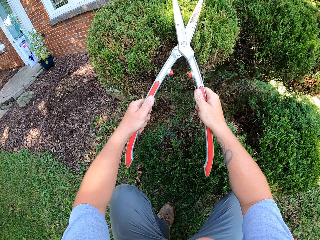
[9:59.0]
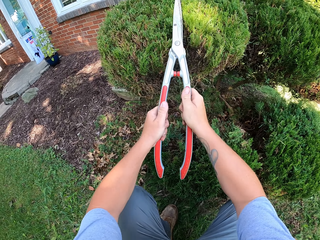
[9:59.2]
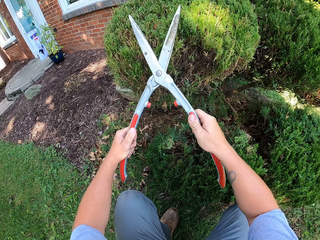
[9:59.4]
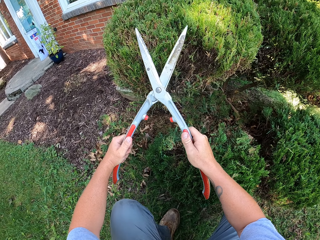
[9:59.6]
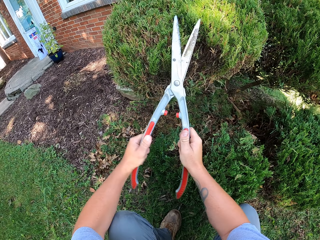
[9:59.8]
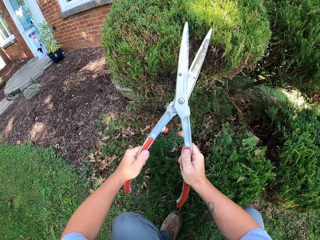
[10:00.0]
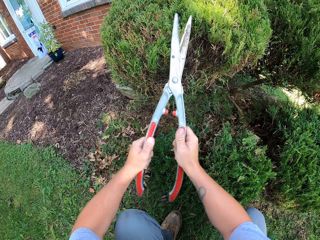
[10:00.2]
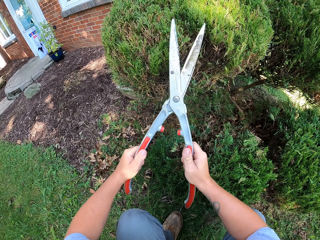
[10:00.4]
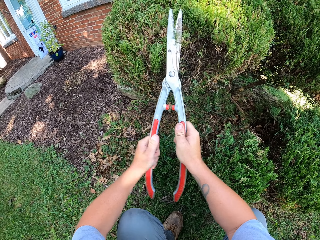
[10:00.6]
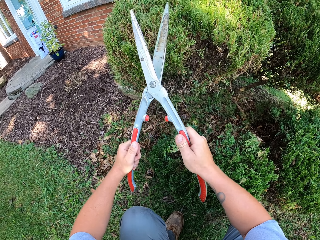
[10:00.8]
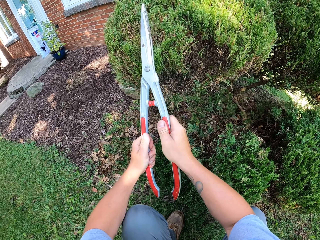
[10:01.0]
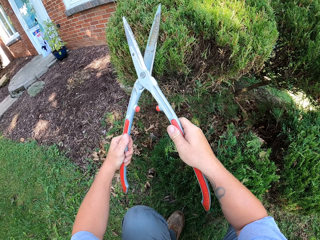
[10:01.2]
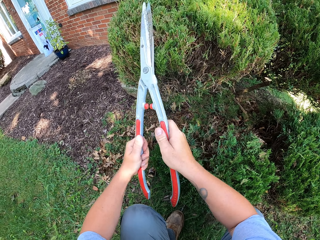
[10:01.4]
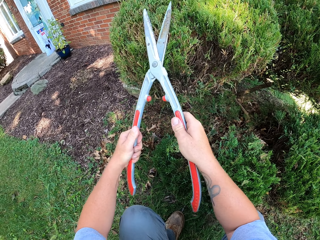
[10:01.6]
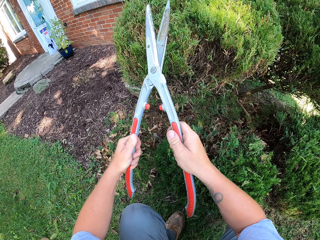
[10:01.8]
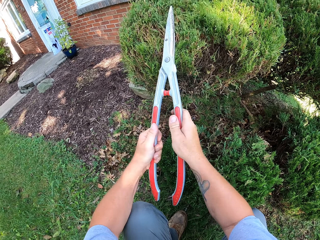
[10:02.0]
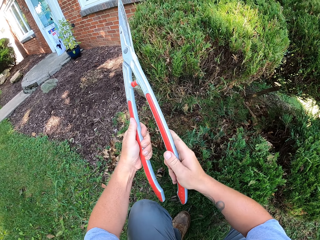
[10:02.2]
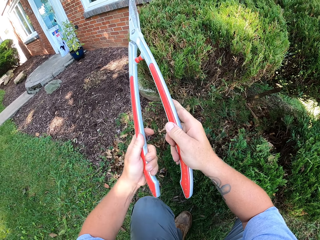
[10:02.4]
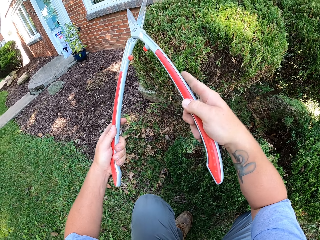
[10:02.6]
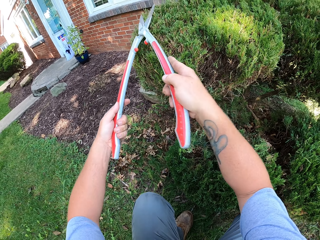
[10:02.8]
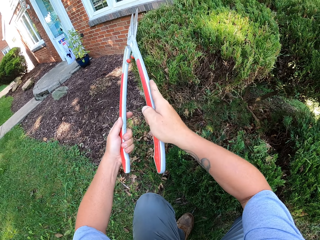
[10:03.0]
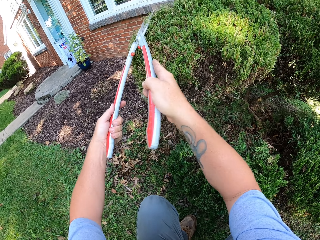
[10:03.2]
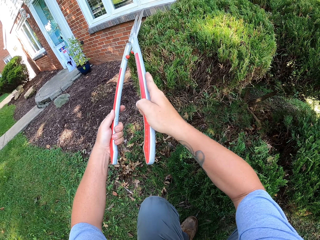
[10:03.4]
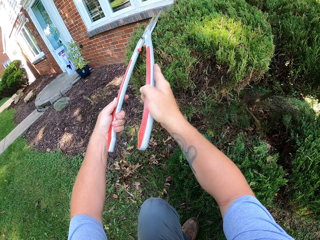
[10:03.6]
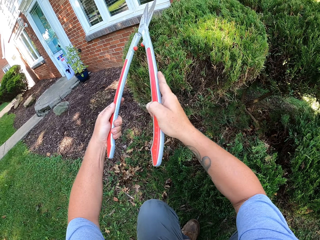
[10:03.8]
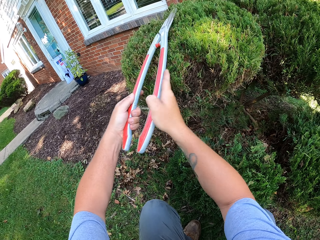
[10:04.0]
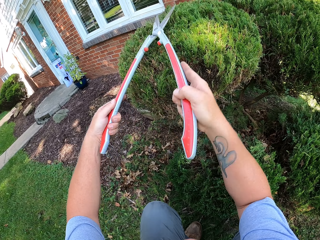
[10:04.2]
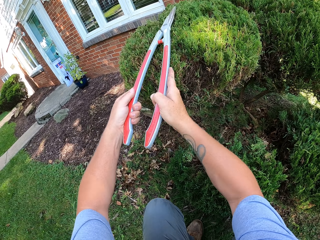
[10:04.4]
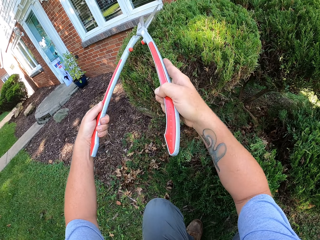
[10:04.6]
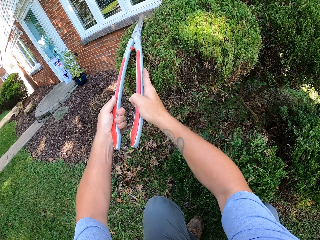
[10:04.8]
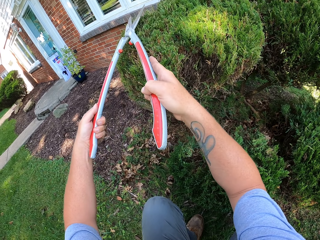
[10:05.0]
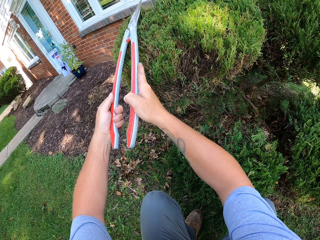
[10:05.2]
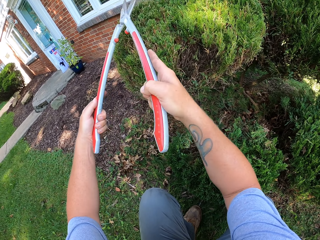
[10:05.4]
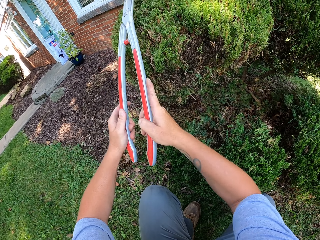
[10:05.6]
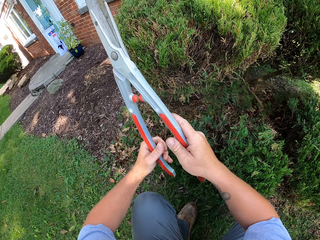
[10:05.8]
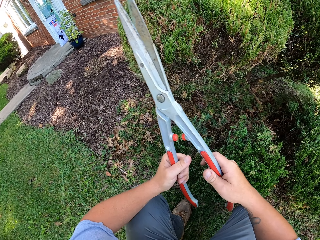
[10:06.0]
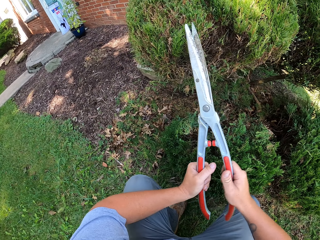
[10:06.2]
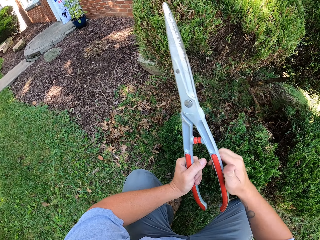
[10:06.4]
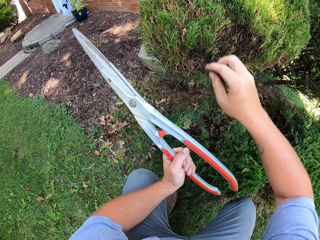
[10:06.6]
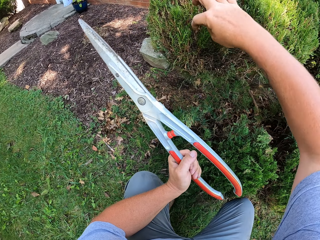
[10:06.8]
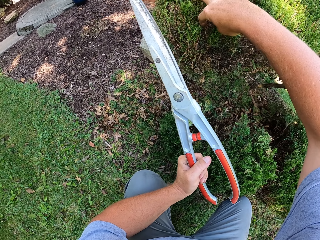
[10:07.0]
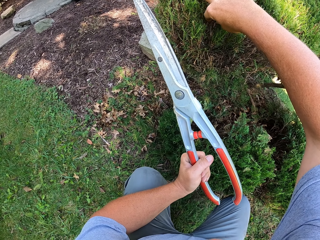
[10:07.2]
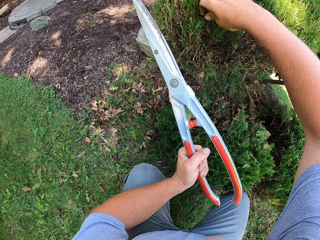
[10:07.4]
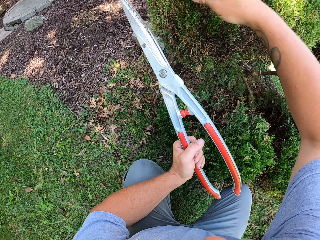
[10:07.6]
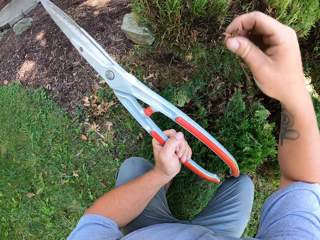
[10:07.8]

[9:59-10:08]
The camera wearer cuts something from the plant.

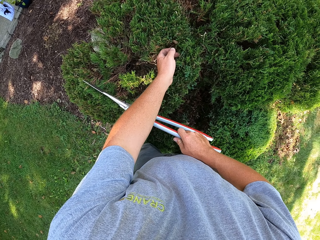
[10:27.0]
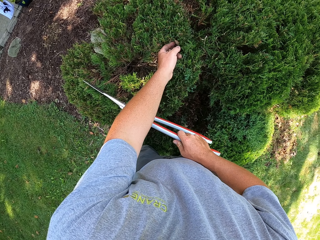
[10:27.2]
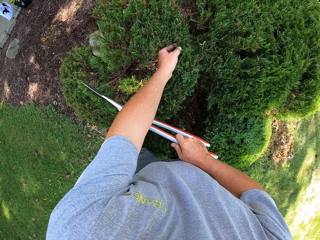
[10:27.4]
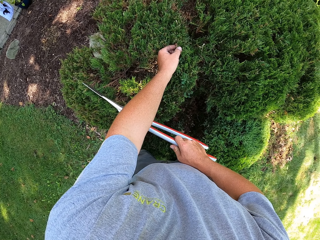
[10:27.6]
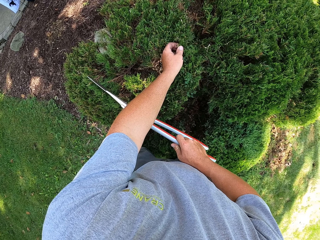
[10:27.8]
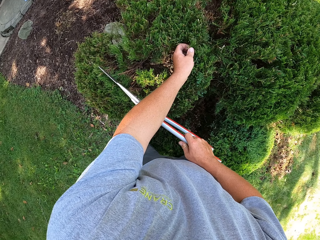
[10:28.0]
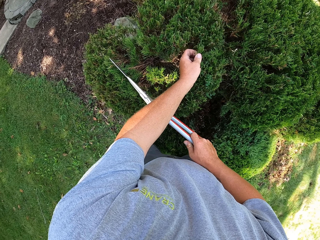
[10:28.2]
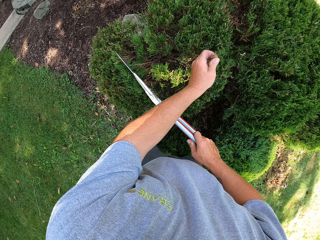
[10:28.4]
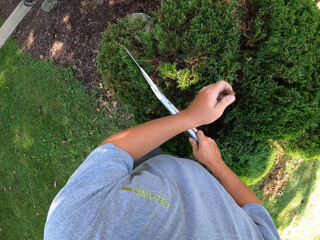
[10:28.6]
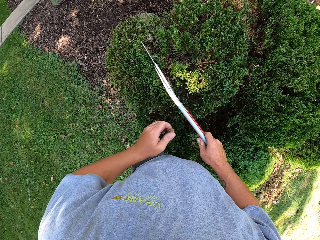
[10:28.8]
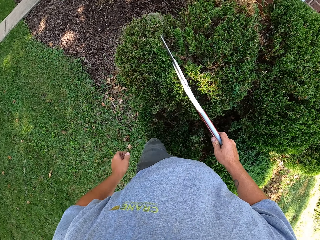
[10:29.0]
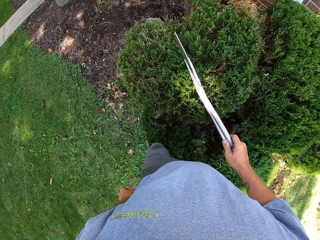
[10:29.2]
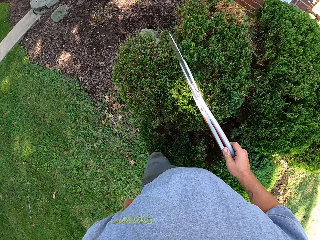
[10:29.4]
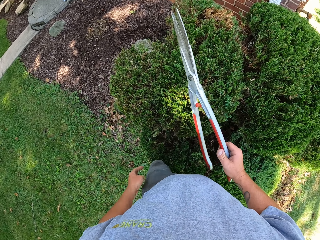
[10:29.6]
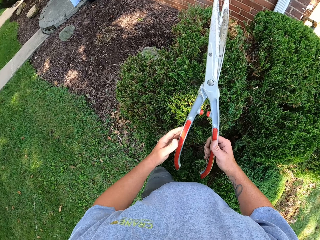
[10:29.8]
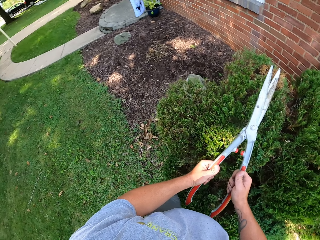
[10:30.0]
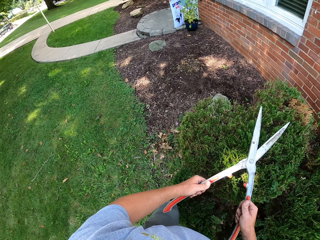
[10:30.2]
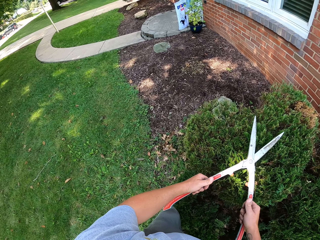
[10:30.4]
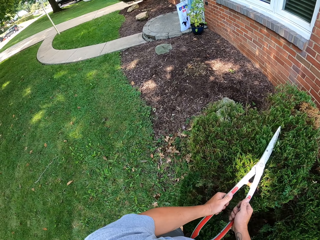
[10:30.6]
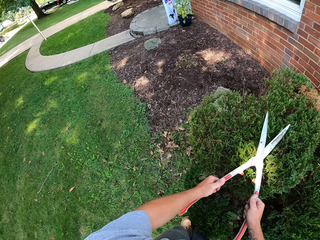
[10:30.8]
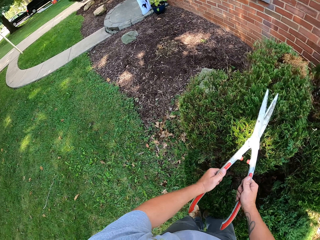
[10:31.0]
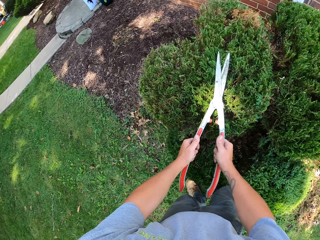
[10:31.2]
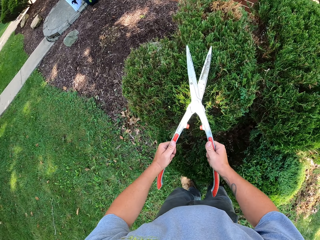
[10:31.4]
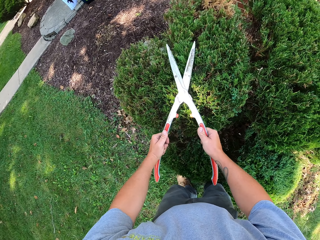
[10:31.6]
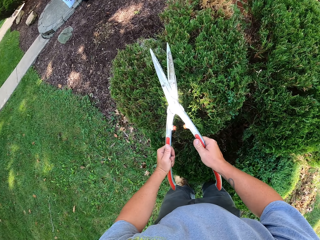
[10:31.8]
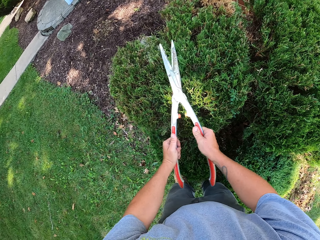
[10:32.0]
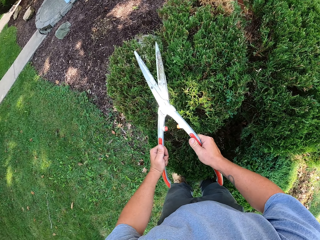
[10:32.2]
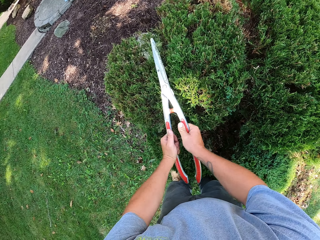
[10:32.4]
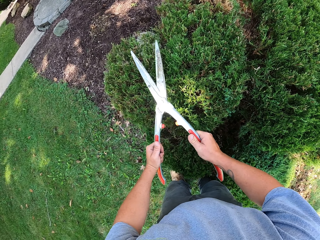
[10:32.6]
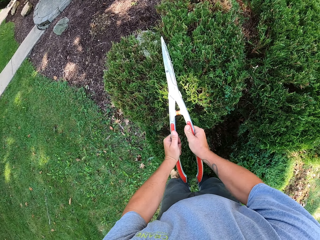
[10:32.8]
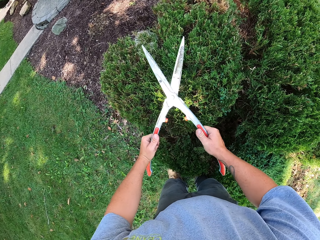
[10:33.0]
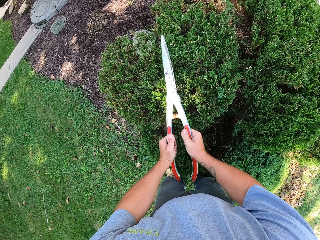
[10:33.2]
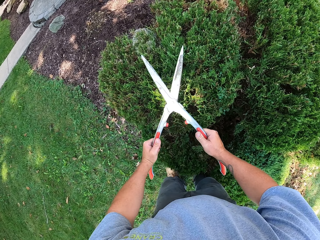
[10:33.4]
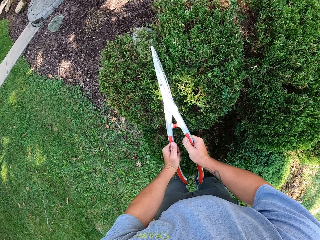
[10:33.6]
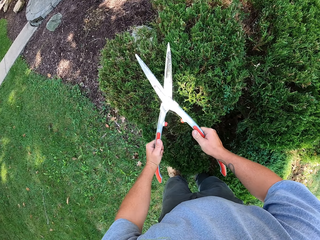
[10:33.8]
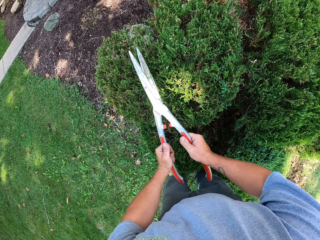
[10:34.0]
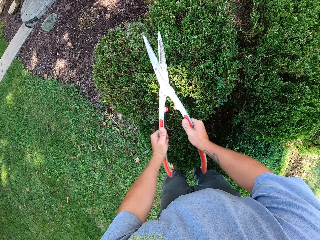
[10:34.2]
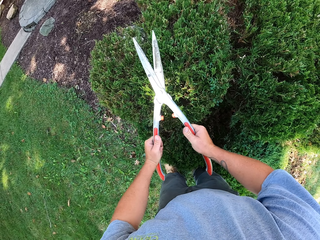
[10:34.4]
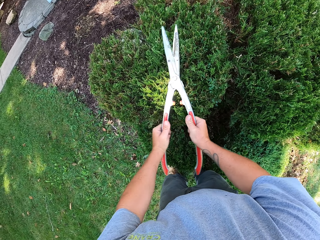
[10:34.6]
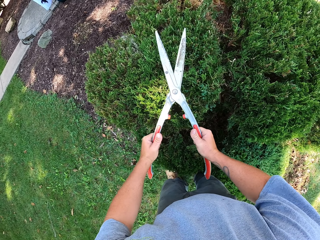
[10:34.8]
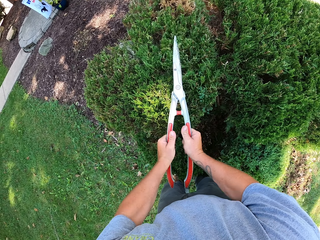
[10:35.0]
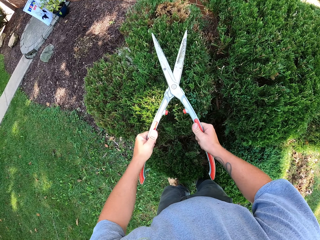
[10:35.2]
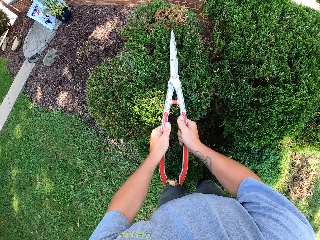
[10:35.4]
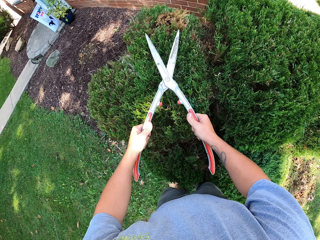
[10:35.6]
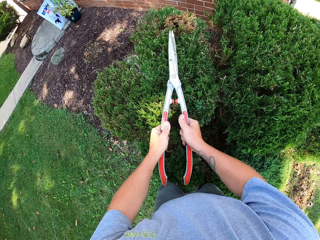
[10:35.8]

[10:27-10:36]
The camera wearer cuts something from the plant. They drop something. They trim the plant.

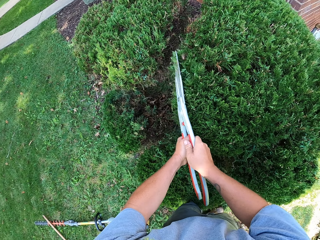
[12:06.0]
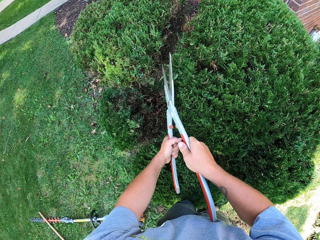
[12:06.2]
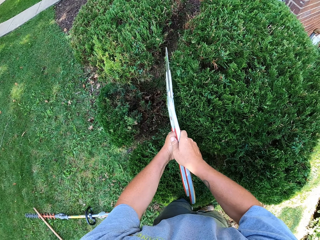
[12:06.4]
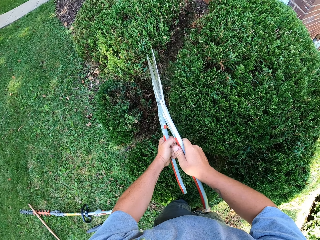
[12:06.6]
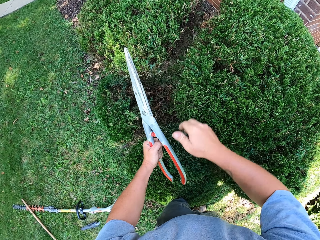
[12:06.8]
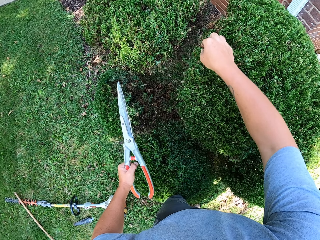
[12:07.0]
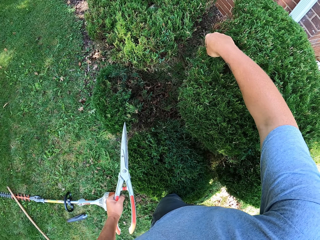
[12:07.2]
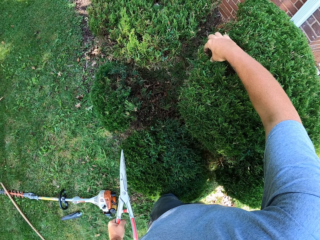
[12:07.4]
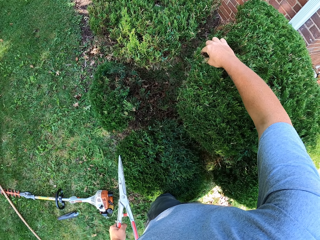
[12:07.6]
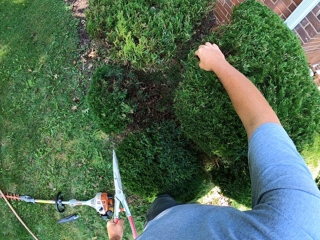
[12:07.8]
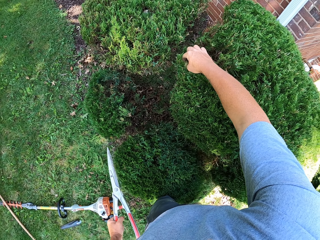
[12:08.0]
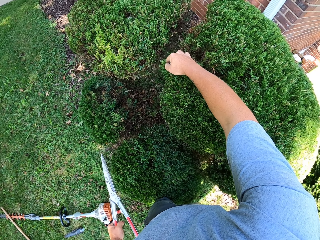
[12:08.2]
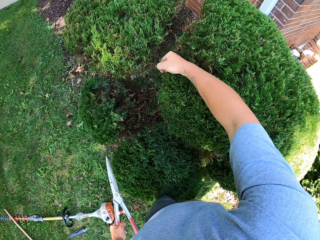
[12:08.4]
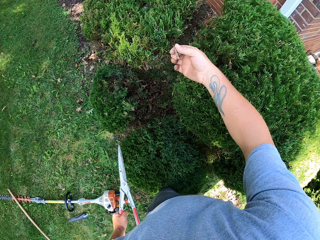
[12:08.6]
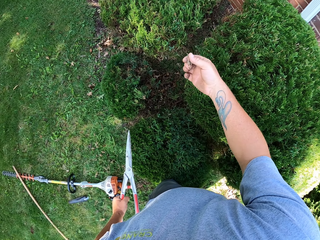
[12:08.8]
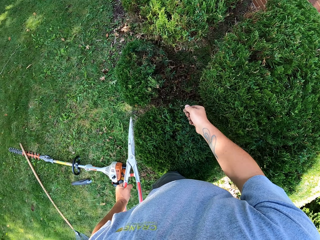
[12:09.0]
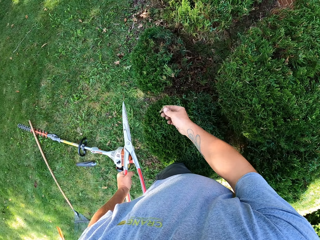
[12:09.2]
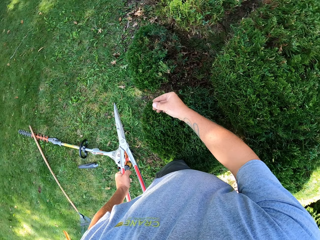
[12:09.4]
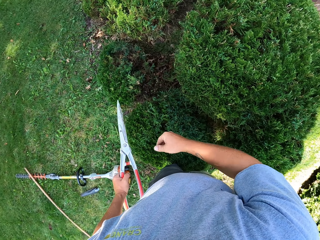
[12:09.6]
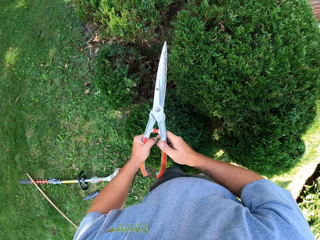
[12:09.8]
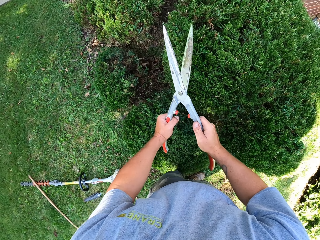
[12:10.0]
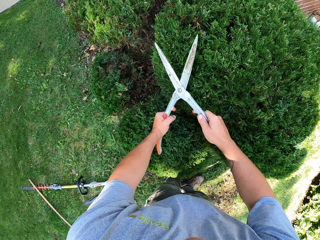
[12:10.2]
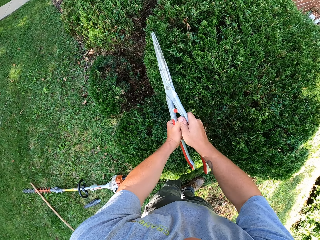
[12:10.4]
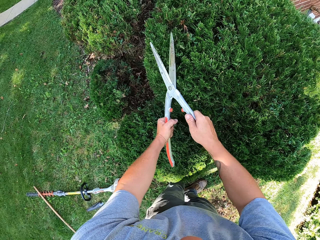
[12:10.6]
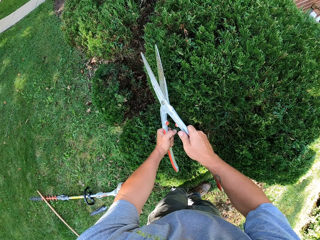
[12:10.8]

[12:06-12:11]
The camera wearer cuts something from the plant. They drop something. They trim the plant.
